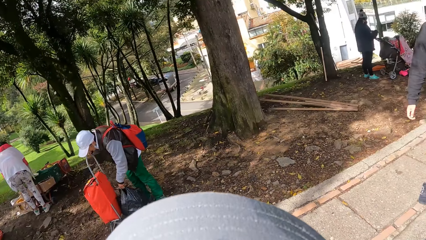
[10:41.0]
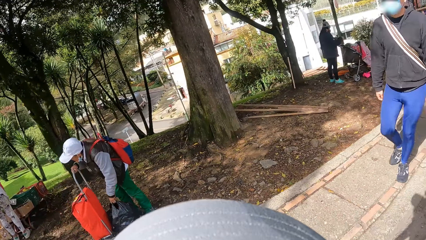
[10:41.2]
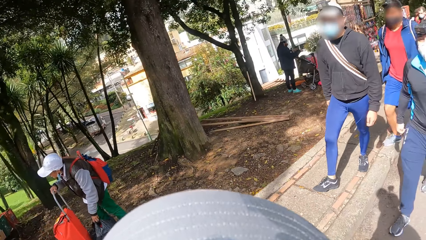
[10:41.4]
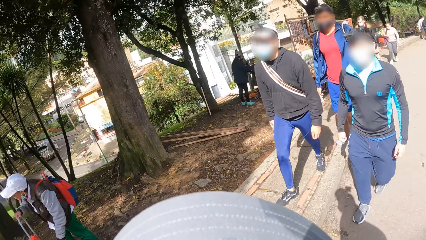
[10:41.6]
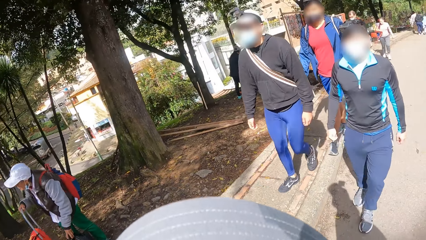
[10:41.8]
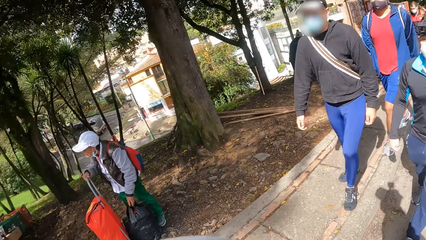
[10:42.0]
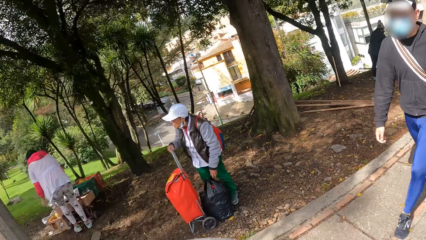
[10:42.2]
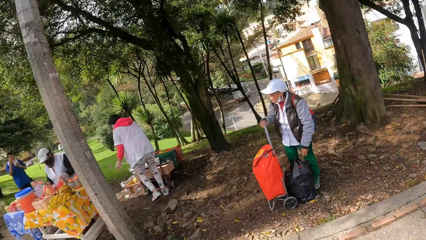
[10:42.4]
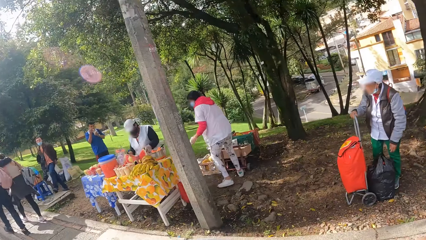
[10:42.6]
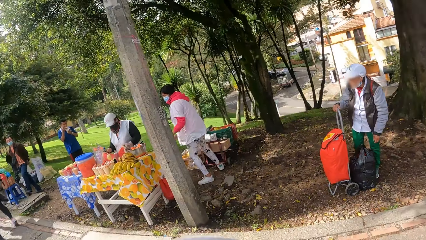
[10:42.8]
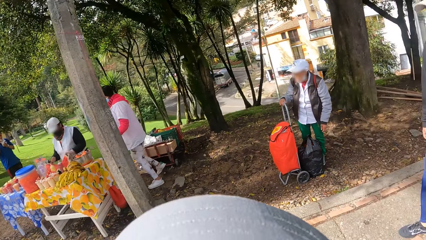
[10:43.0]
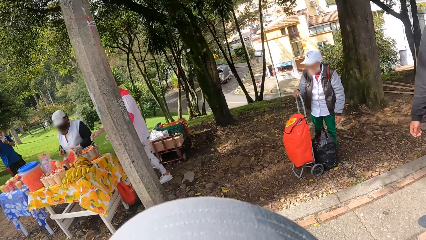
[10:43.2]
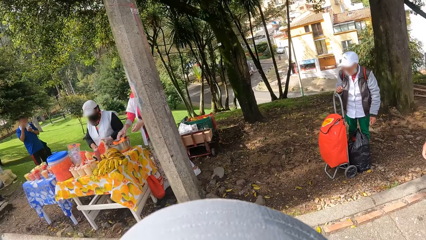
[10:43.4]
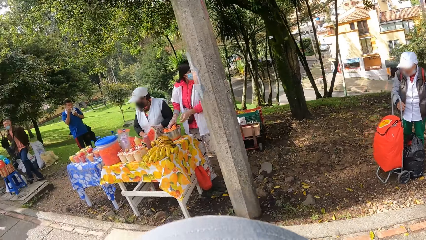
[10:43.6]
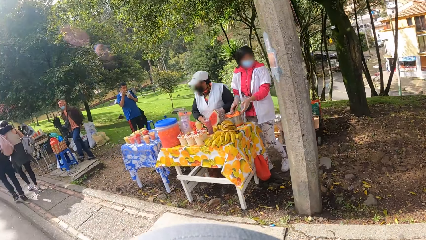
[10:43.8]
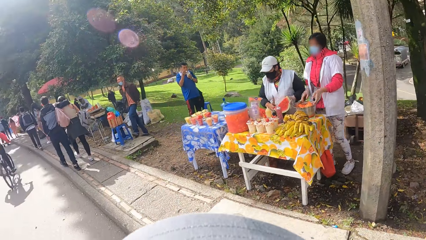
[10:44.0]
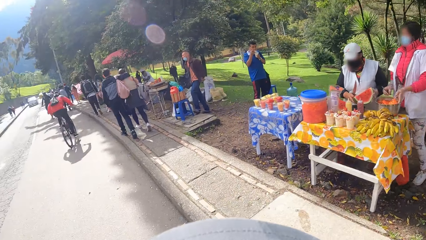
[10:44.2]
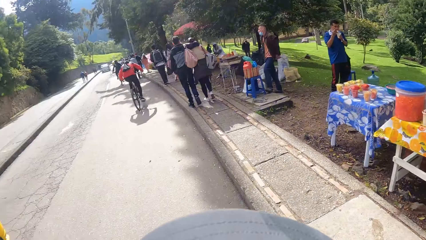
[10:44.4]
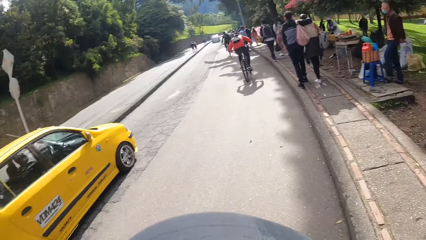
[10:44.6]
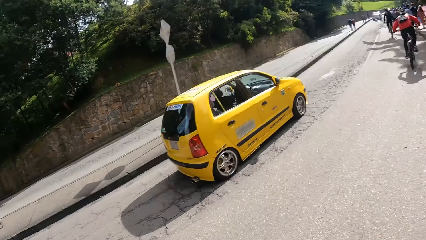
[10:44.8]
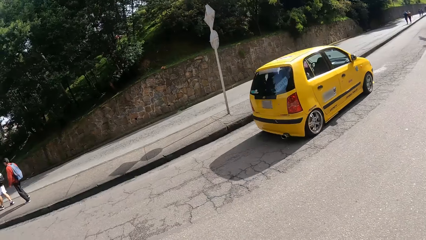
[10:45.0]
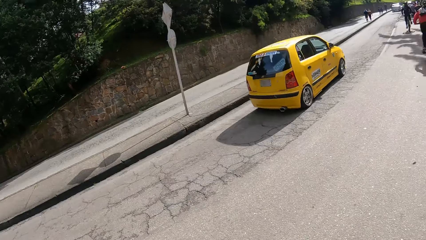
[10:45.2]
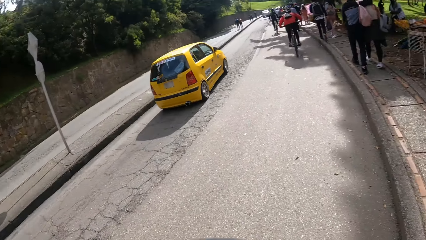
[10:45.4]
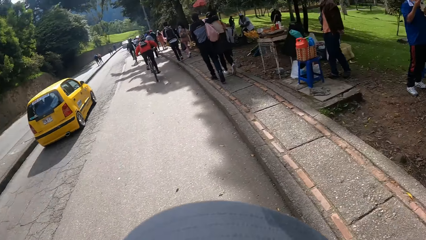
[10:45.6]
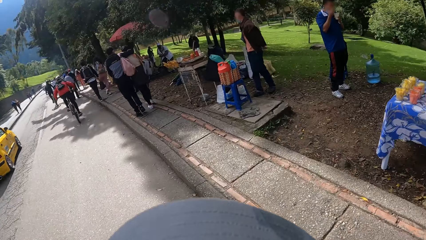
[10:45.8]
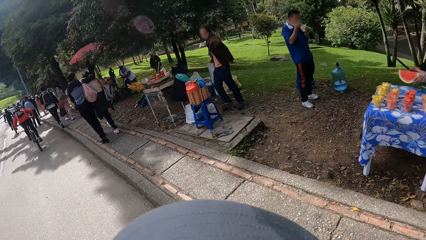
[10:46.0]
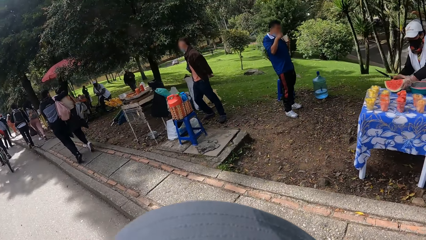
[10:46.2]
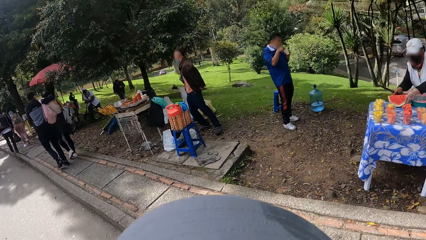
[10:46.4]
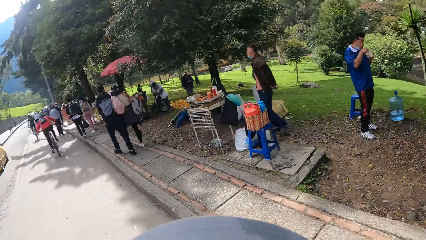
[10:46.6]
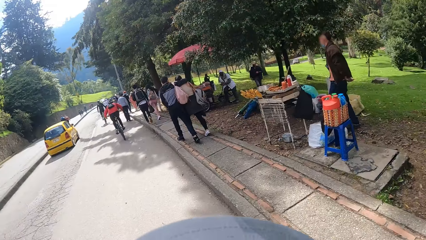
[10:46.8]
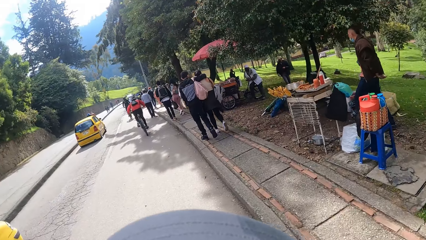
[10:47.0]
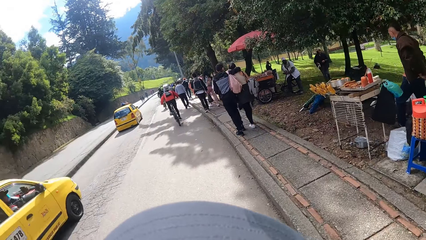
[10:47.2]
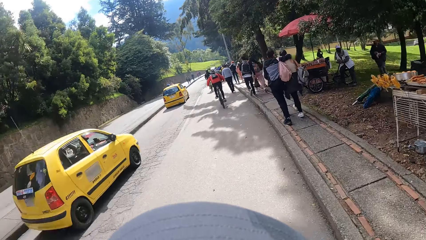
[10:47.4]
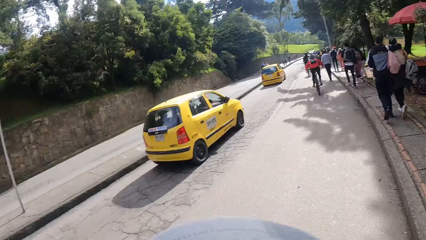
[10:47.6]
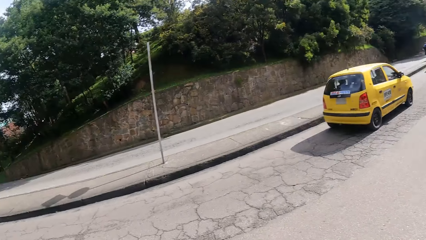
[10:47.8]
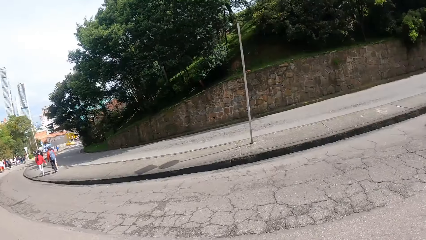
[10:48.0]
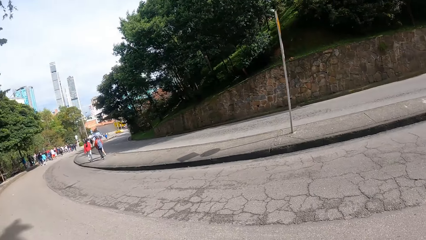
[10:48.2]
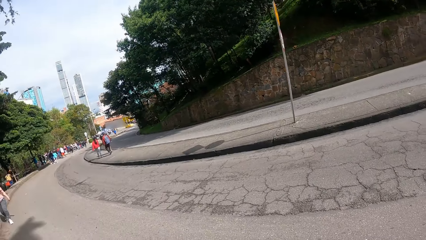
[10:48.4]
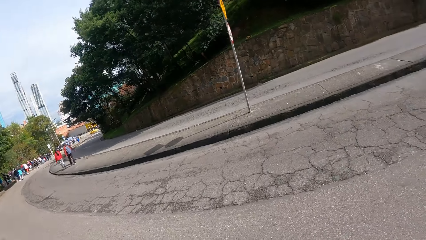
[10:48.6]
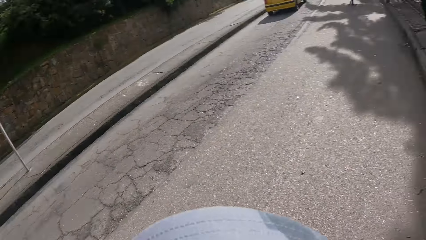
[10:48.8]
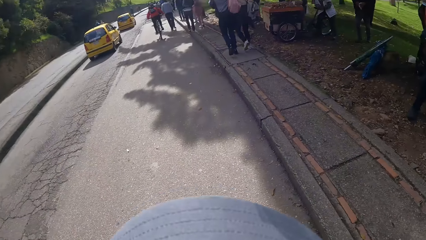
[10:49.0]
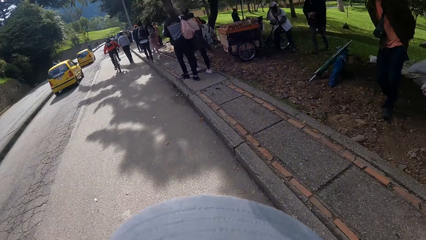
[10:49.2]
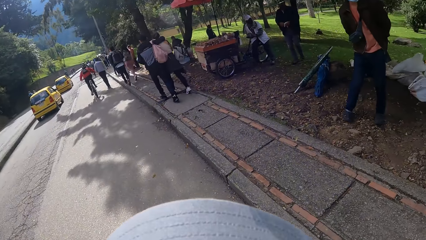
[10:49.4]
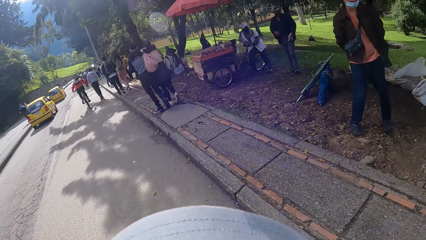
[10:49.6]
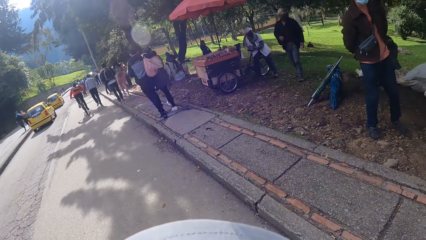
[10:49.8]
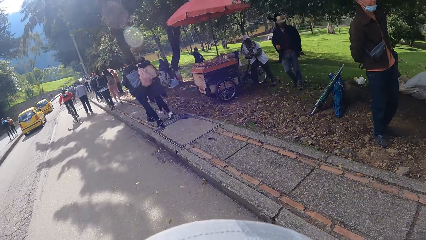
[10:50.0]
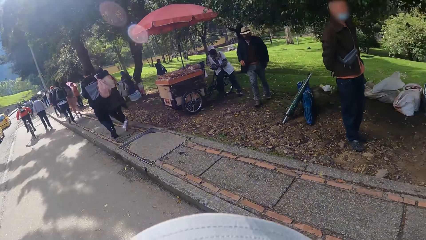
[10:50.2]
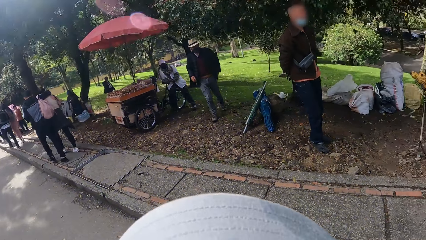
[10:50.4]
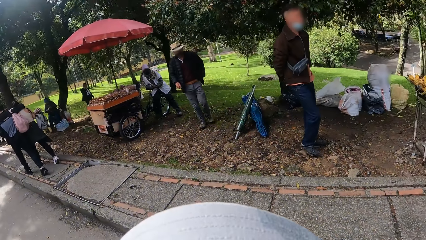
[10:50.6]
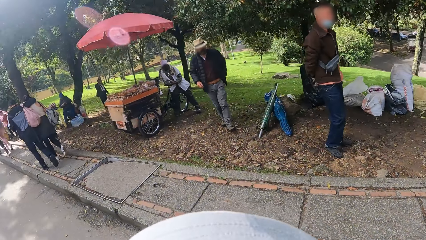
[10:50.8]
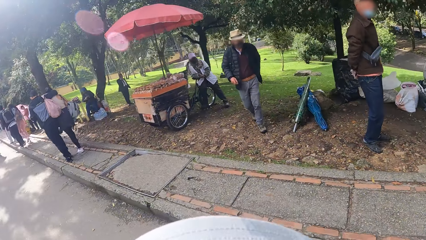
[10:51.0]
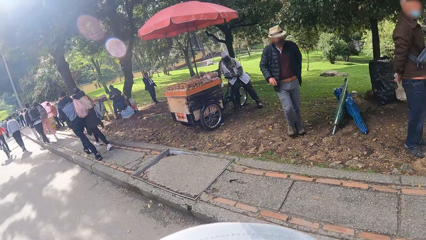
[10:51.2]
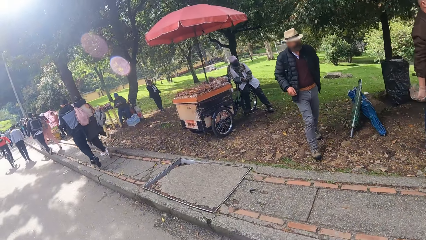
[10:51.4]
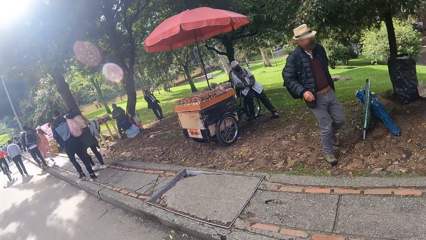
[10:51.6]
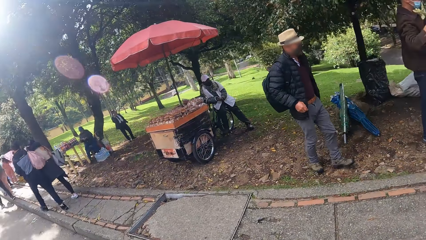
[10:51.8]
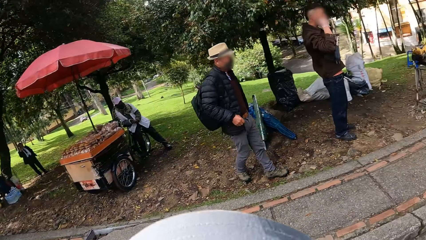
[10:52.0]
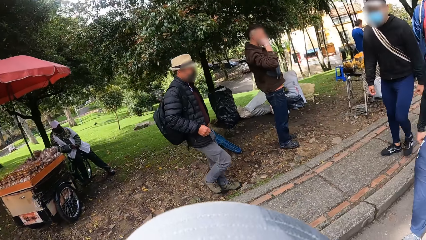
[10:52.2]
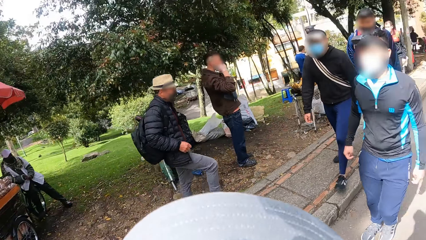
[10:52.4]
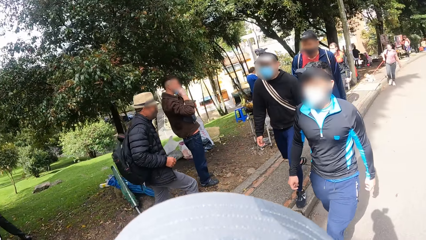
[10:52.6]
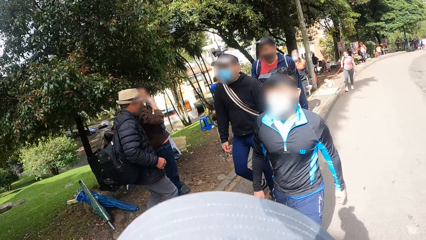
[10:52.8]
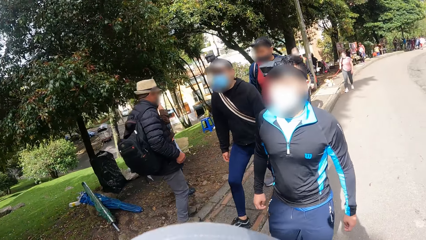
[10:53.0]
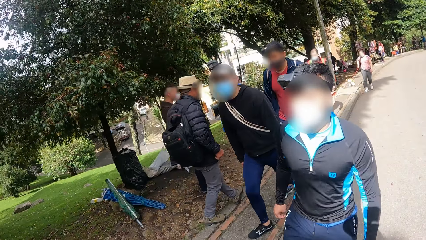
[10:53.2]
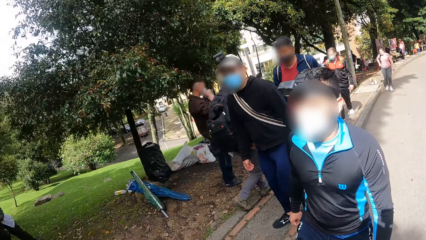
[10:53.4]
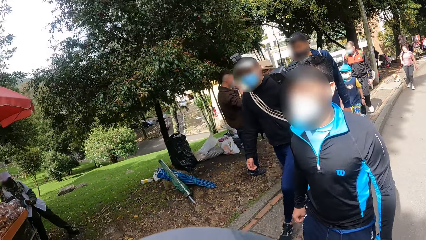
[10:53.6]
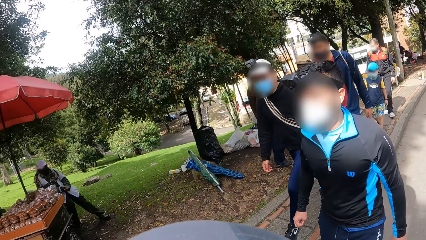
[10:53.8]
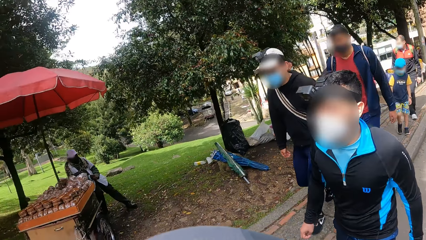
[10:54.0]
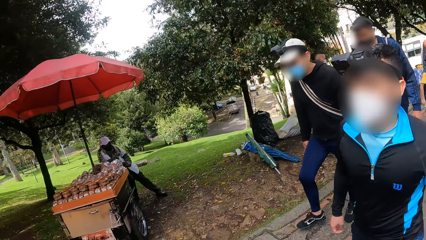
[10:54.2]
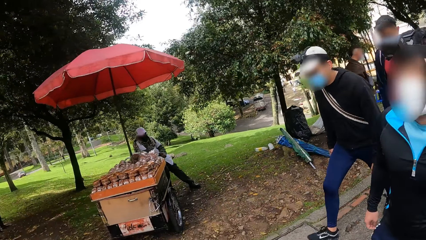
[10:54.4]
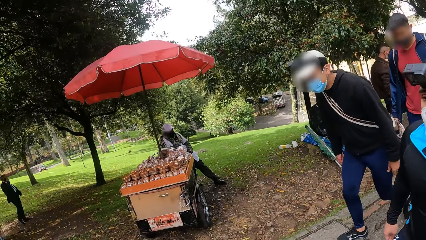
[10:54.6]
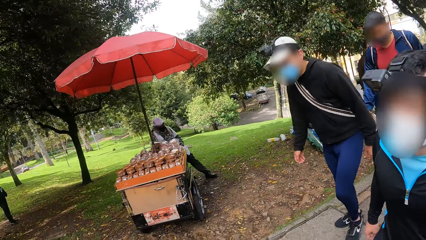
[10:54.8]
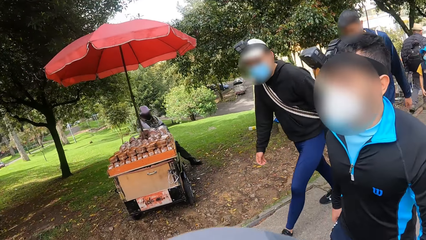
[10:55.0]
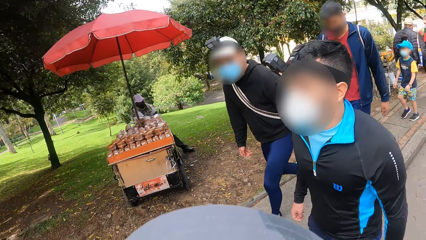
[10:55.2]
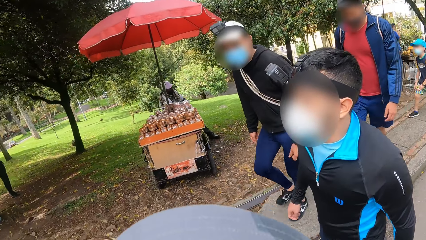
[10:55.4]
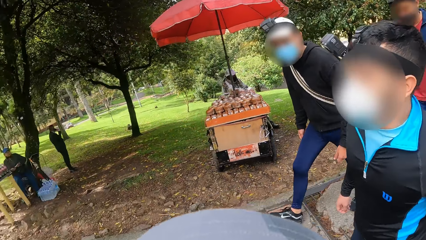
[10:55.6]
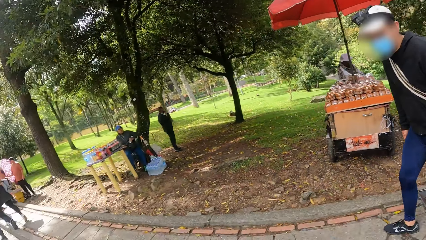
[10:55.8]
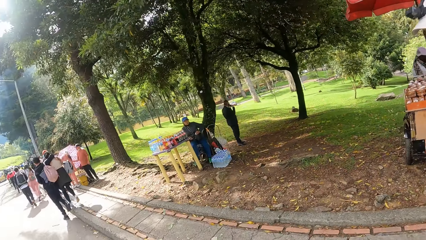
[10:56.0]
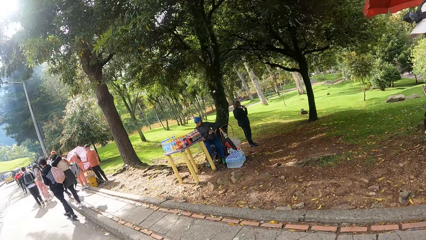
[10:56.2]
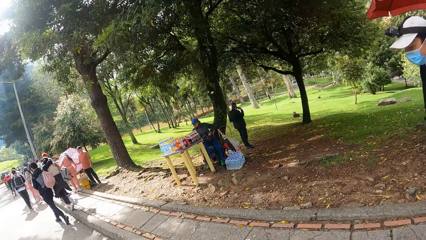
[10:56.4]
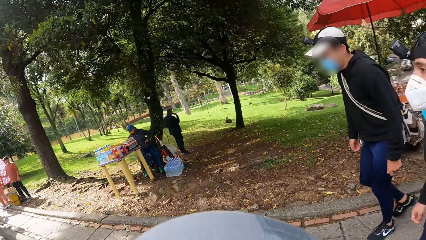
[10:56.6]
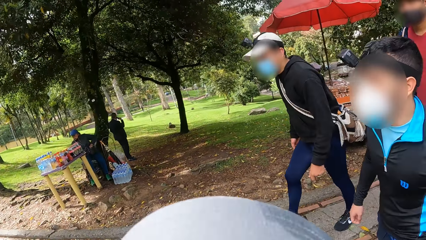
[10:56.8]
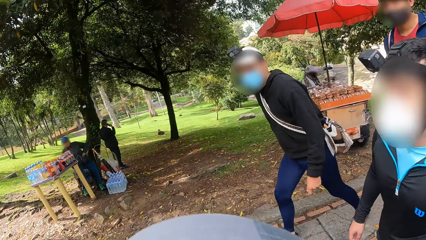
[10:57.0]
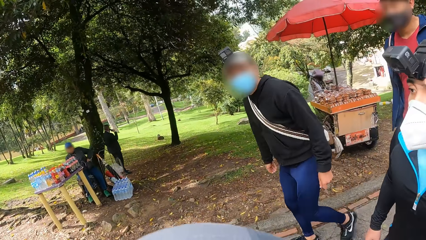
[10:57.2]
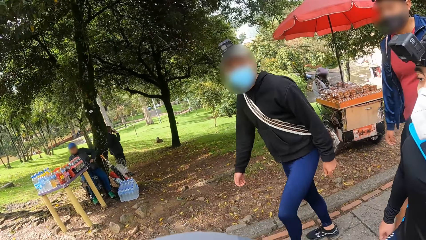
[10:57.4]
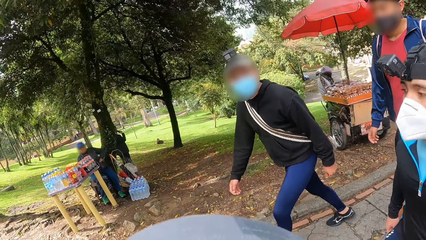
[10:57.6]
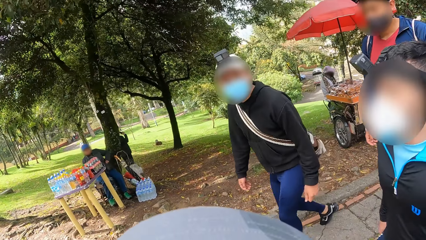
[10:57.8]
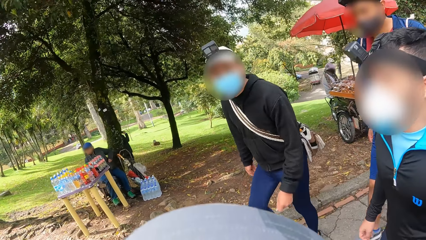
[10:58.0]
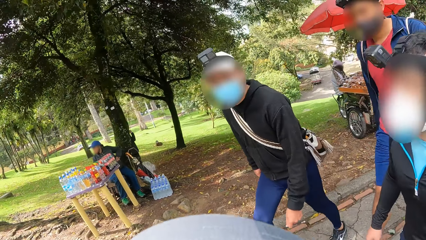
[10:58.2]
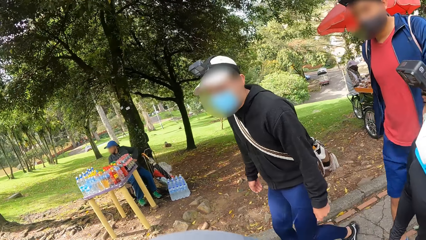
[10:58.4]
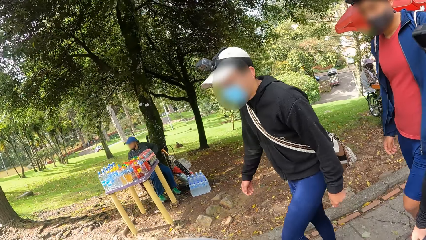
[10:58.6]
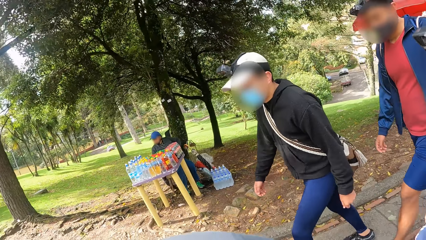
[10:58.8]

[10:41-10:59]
A yellow car drives past the camera wearer. It happens again.
